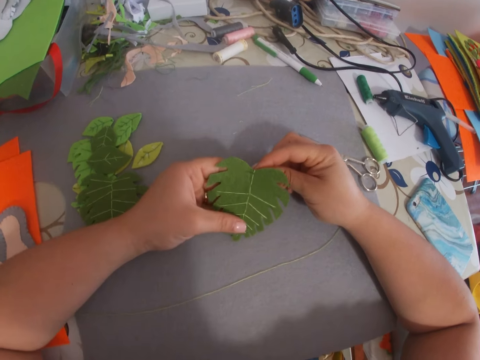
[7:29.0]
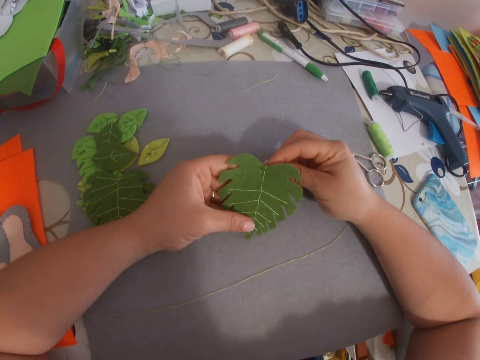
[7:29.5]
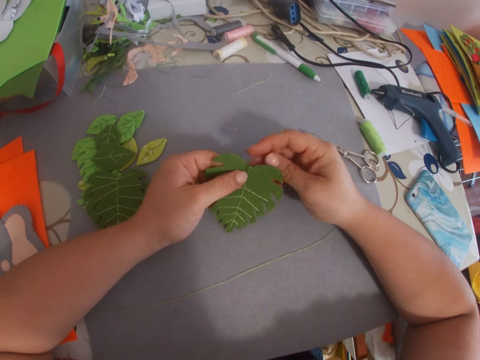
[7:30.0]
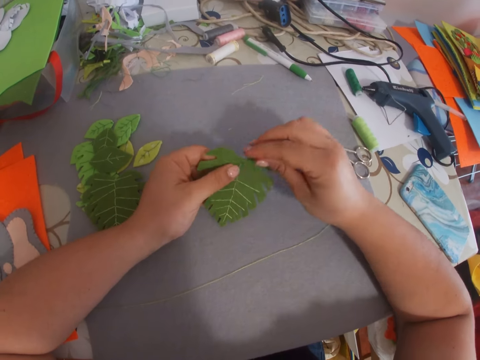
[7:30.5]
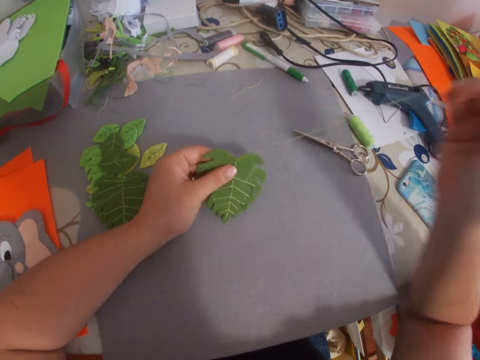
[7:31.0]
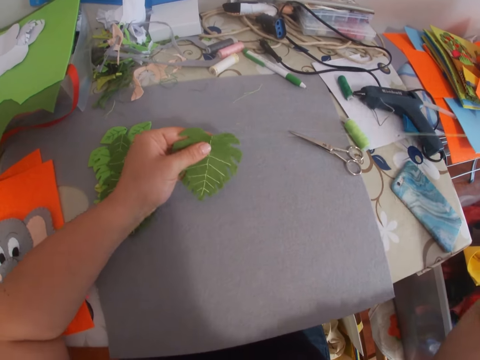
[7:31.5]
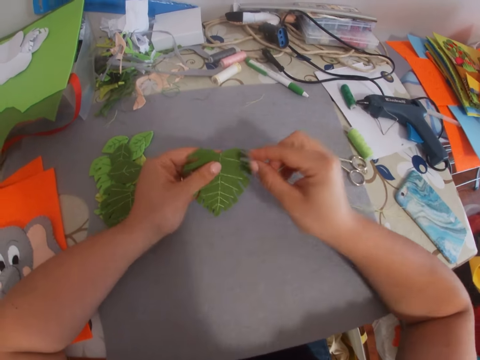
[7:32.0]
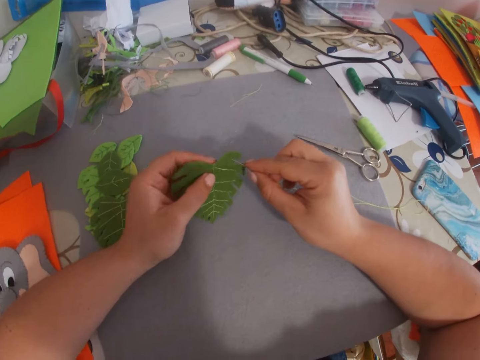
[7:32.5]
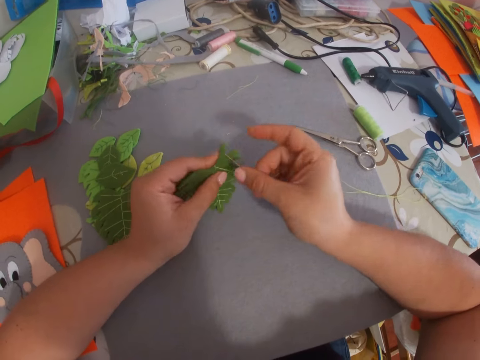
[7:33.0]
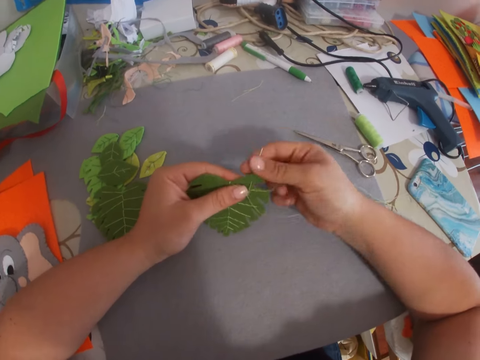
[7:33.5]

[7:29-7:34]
The camera wearer sews the craft work.

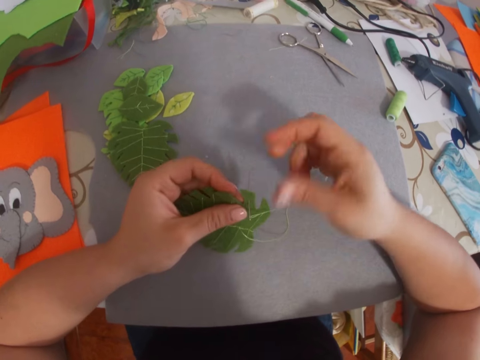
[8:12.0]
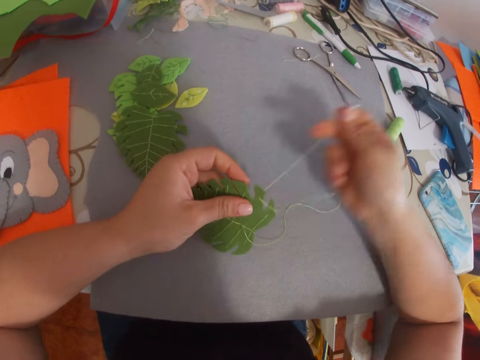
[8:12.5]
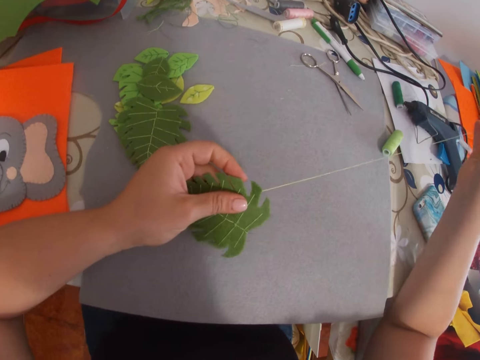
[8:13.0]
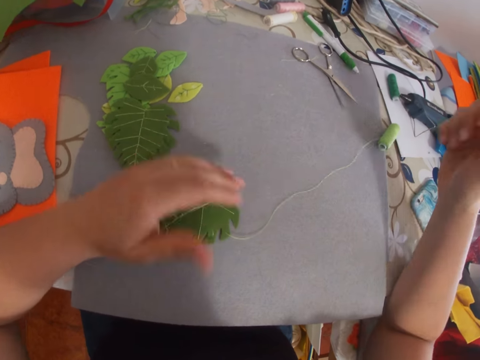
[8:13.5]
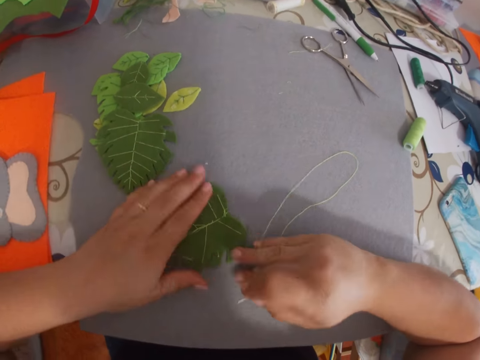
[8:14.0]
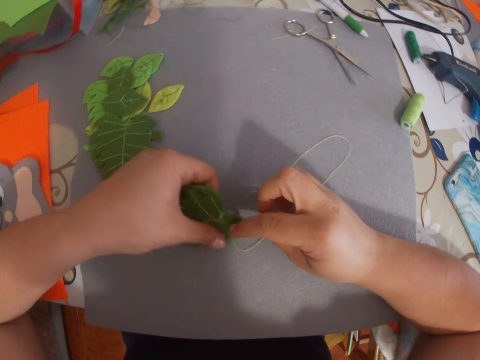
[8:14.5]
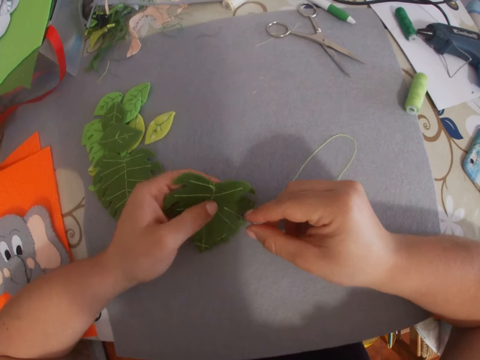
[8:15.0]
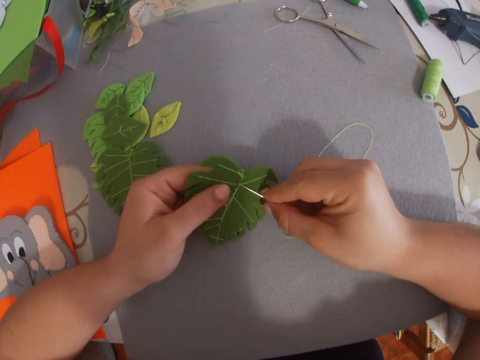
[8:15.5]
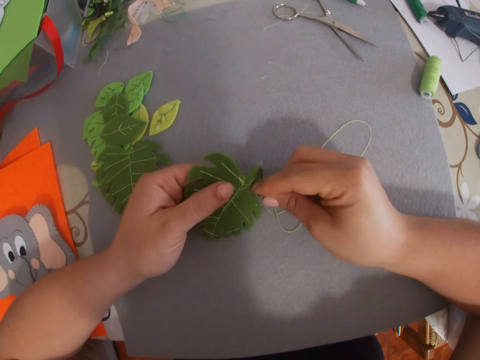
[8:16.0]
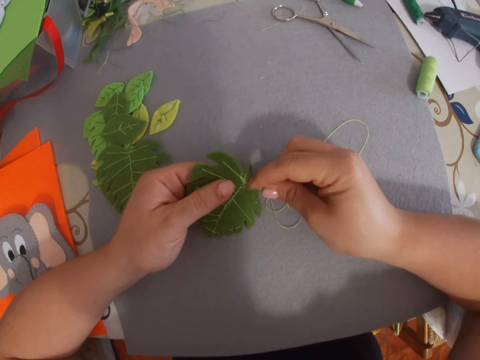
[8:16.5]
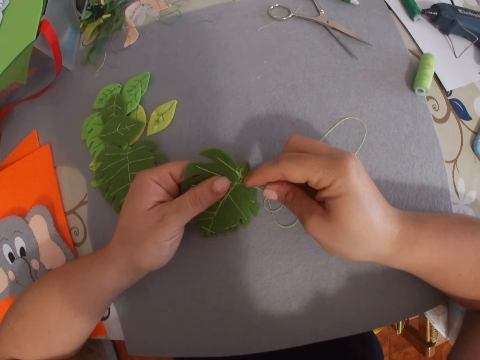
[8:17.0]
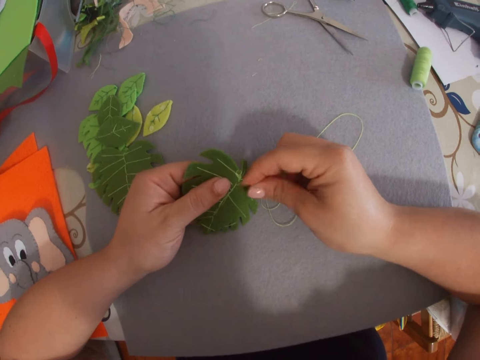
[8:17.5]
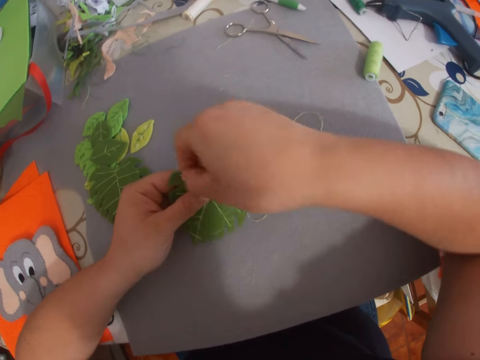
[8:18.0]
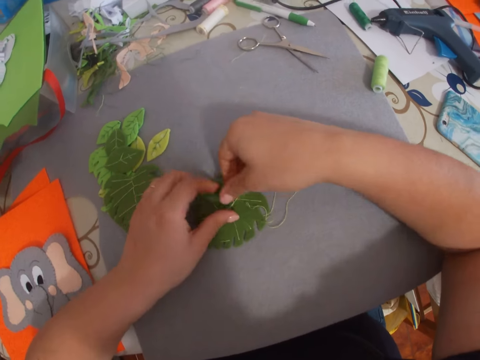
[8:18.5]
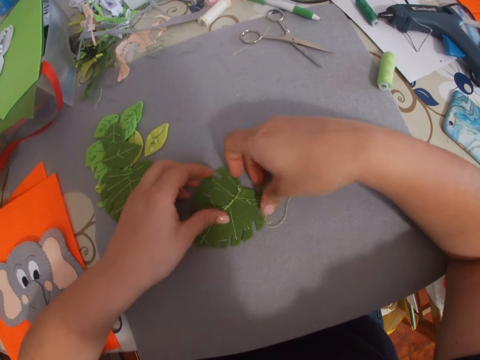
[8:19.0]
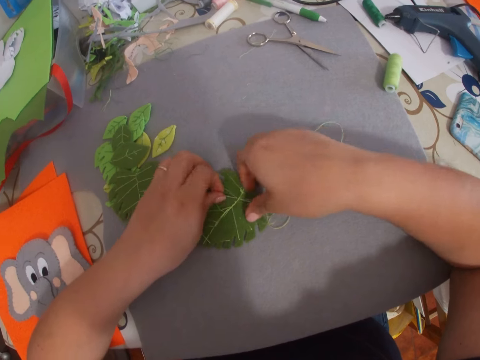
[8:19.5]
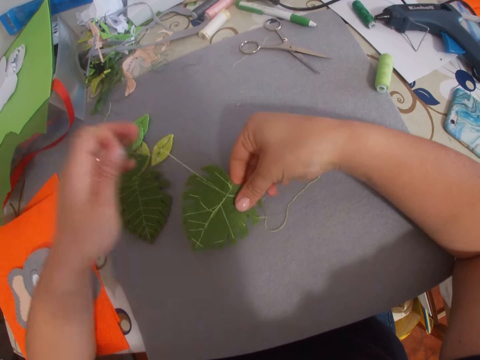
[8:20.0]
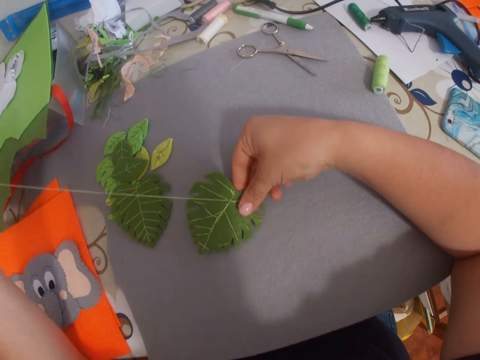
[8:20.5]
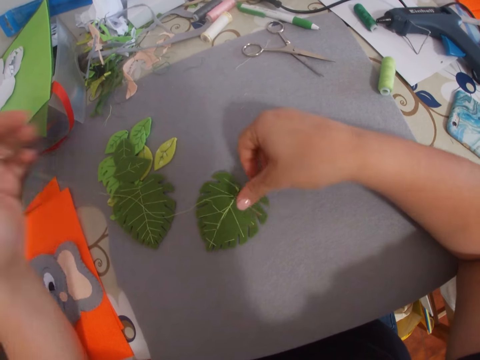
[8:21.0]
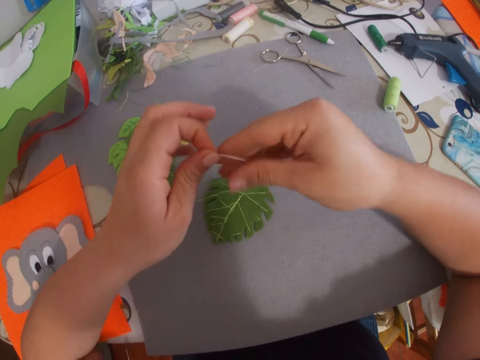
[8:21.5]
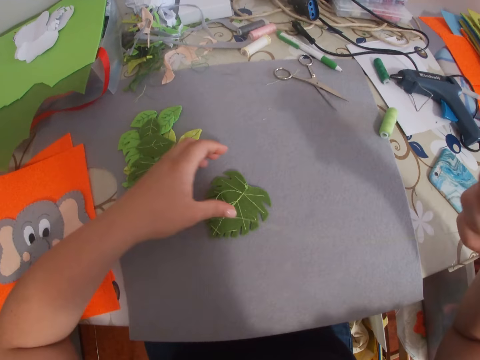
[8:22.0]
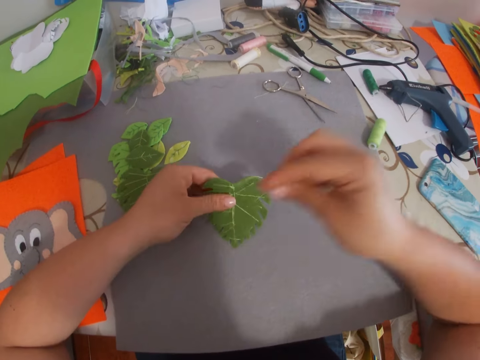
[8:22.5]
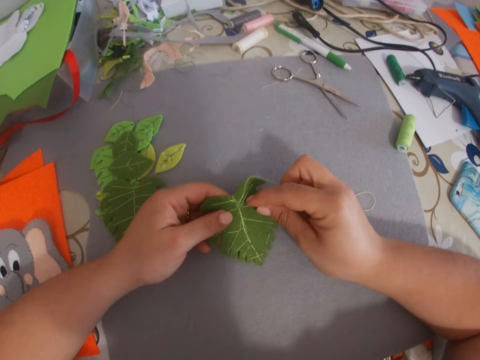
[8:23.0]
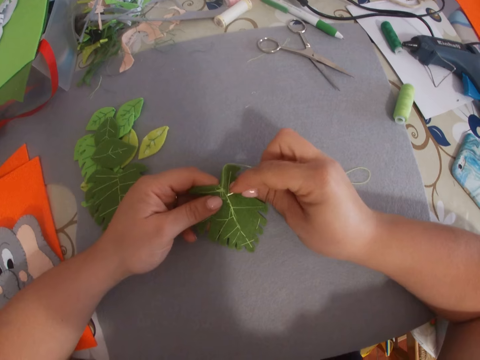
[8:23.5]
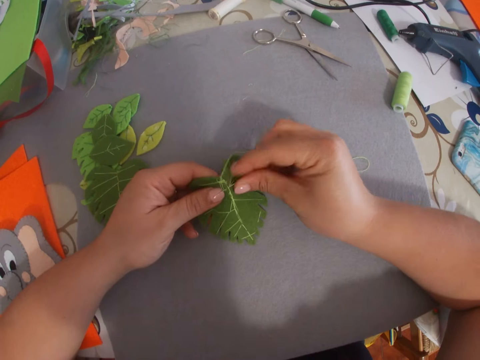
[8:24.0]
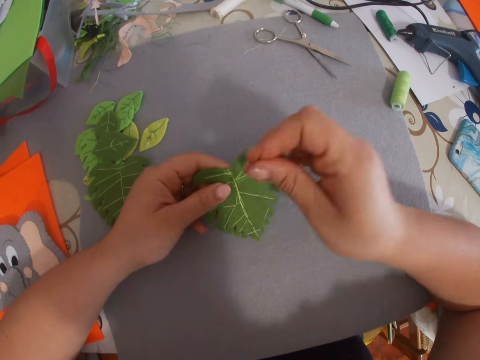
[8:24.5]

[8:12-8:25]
The camera wearer puts the craft work on the table. They sew the craft work.

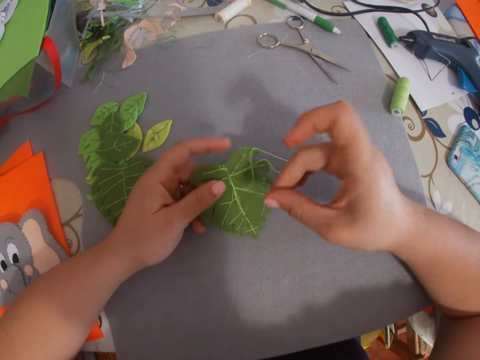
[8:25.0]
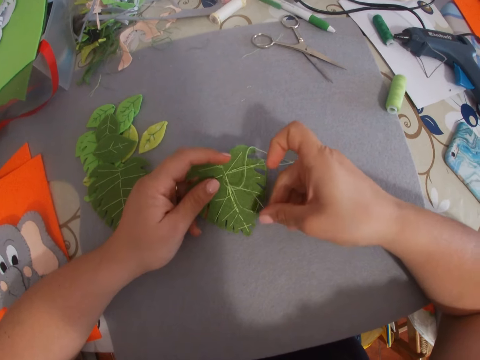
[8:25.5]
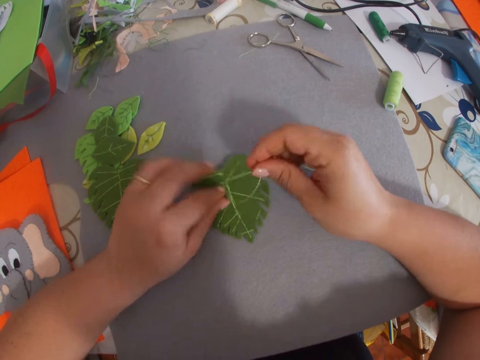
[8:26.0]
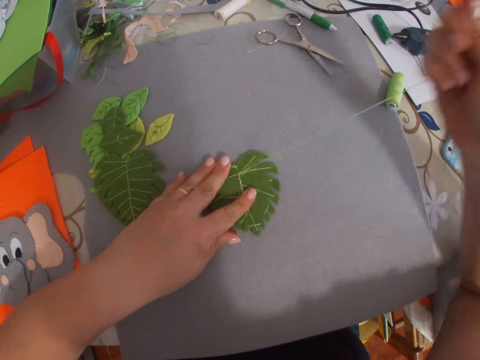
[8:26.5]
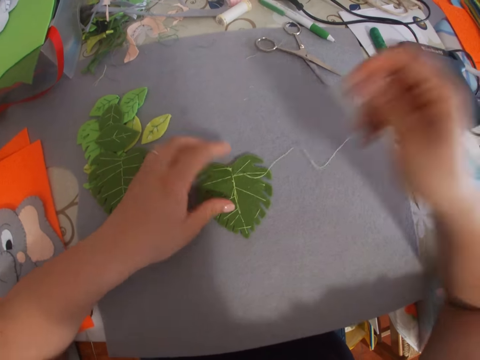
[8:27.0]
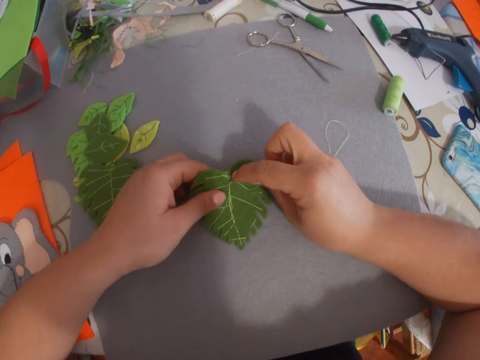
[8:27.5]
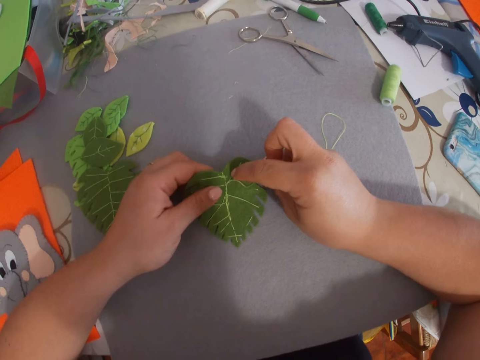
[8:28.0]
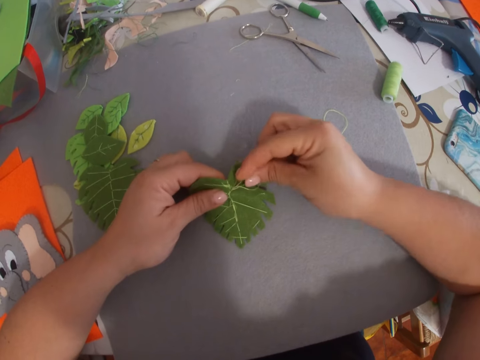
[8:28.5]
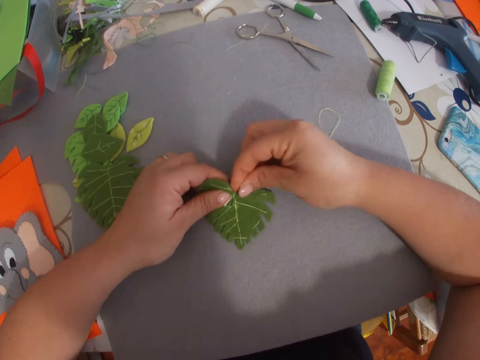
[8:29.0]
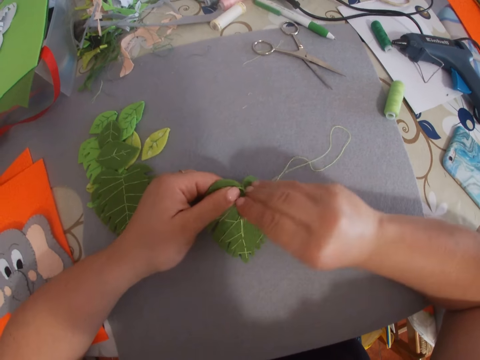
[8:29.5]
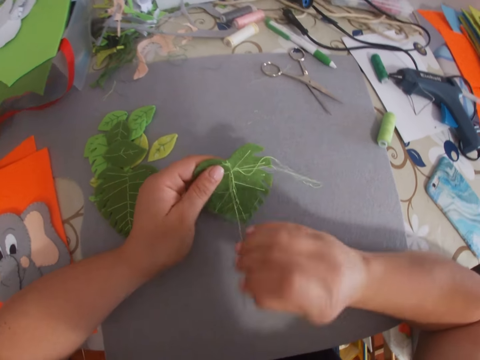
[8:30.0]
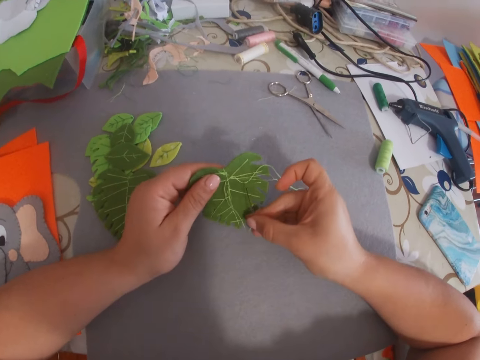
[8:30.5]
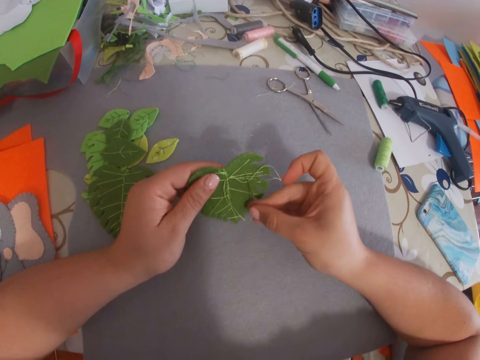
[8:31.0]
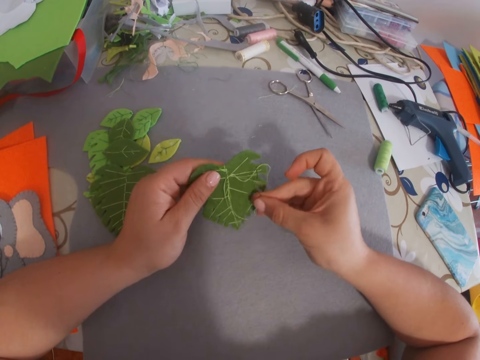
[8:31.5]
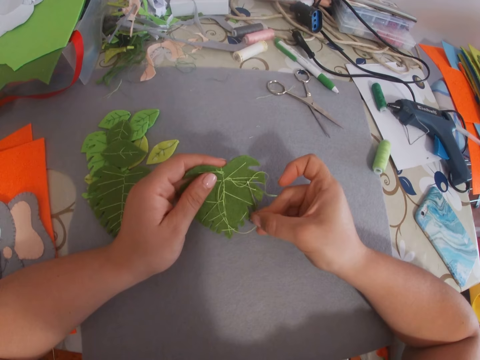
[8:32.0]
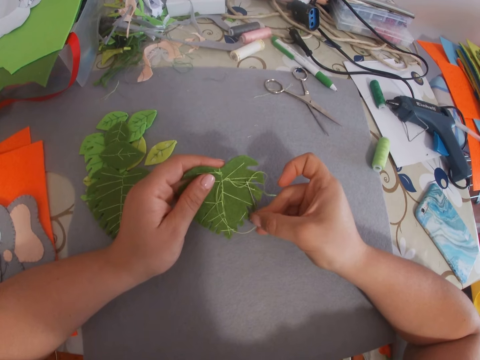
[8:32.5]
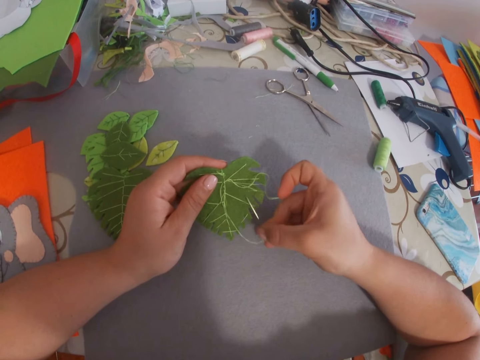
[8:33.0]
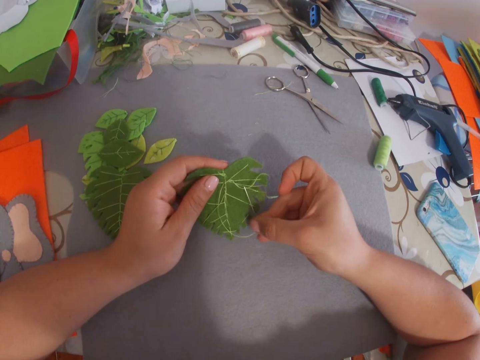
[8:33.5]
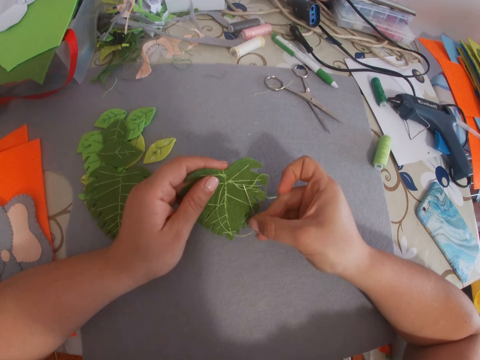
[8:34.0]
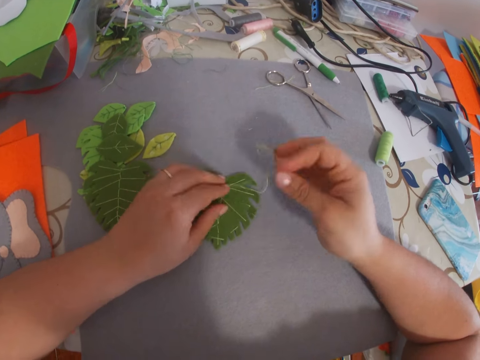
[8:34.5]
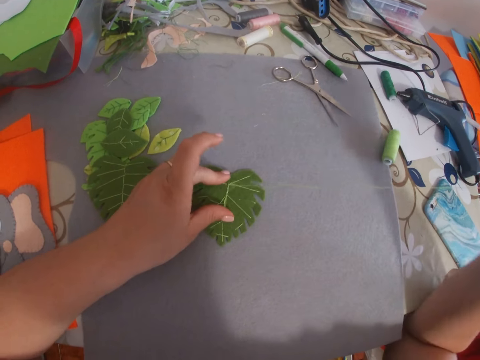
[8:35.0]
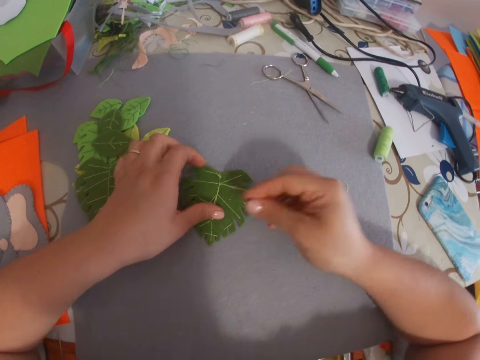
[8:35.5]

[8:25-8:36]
The camera wearer holds the craft work on the table.
